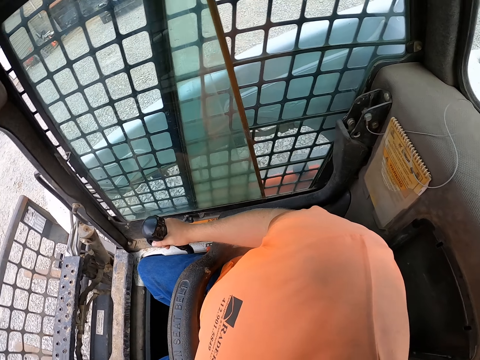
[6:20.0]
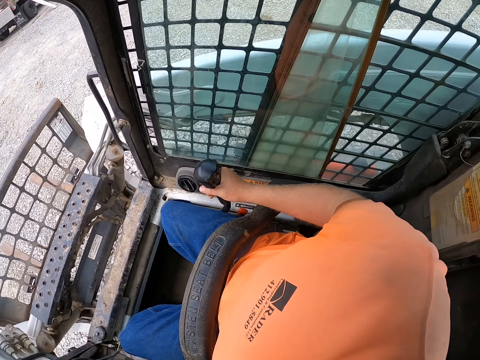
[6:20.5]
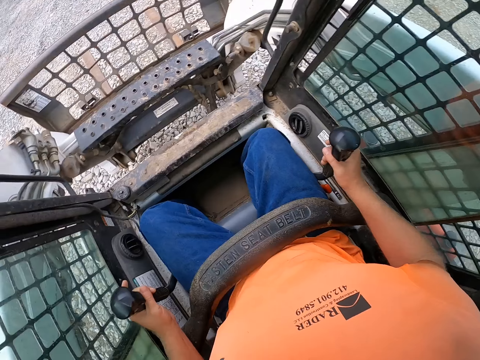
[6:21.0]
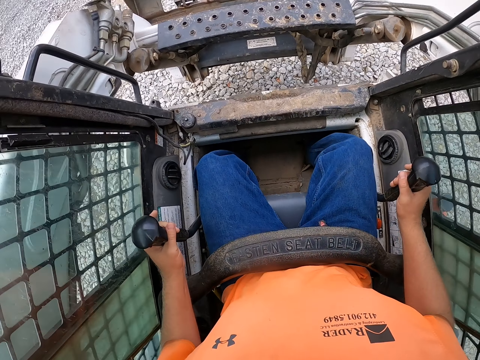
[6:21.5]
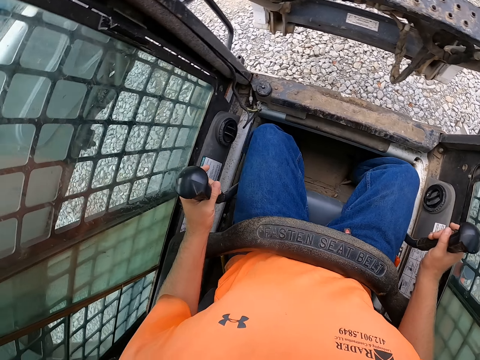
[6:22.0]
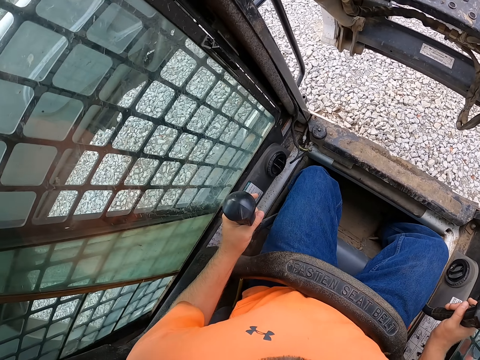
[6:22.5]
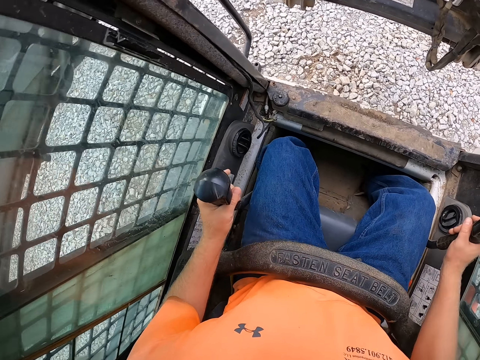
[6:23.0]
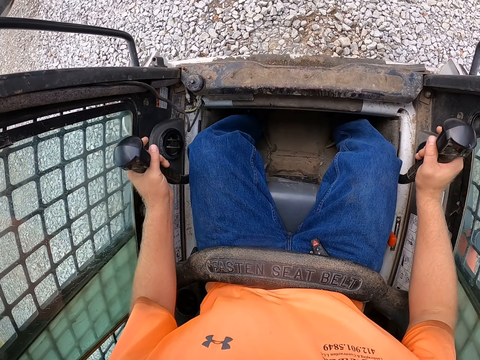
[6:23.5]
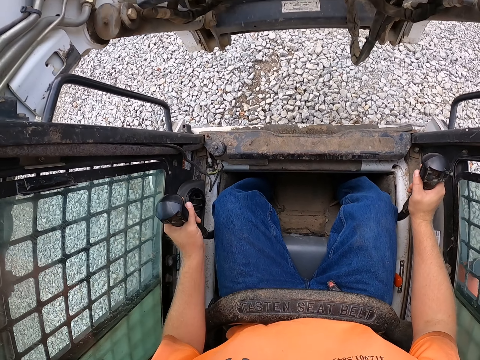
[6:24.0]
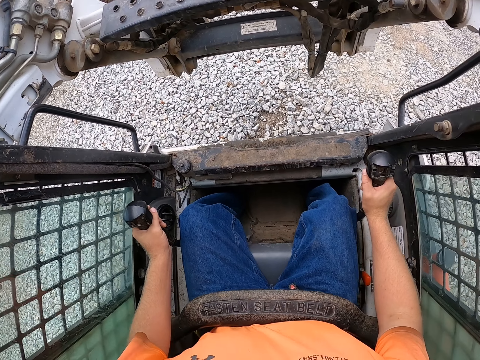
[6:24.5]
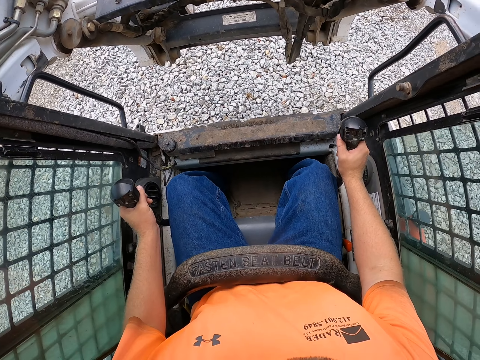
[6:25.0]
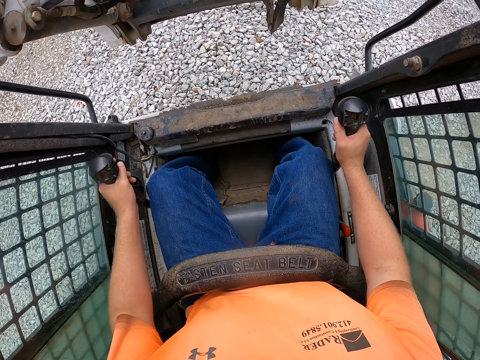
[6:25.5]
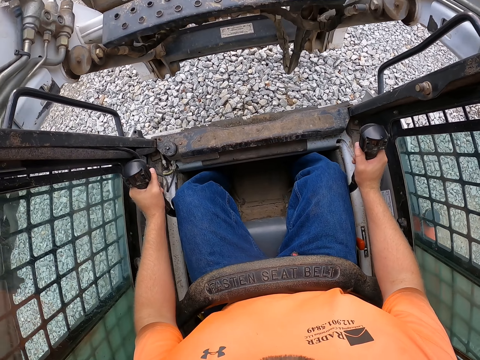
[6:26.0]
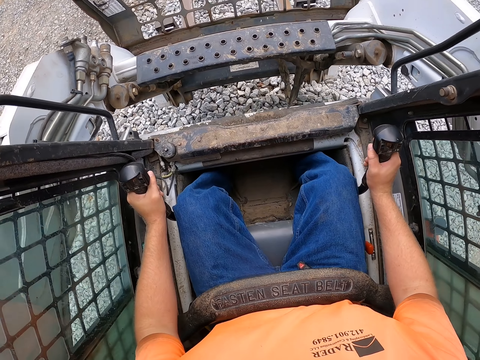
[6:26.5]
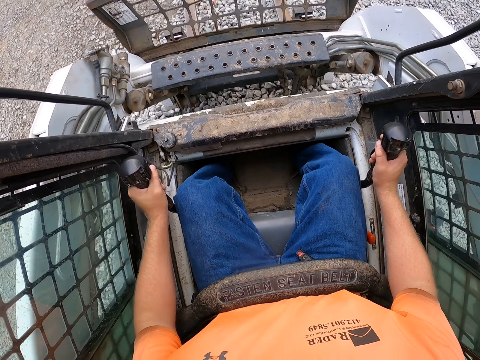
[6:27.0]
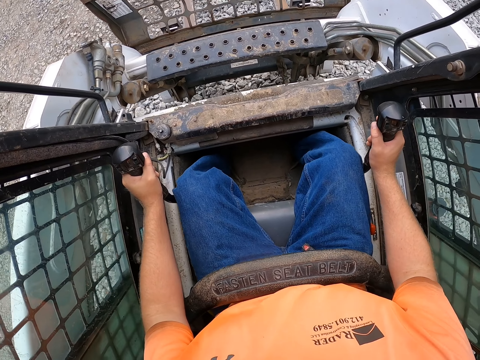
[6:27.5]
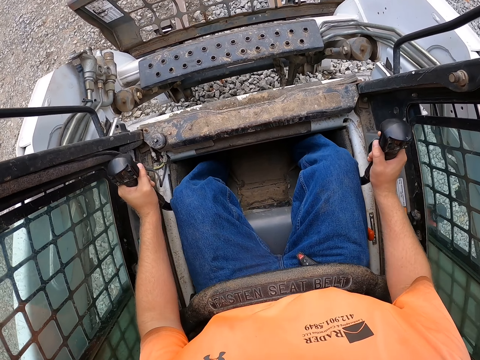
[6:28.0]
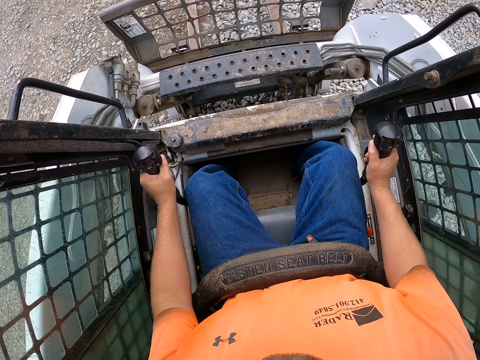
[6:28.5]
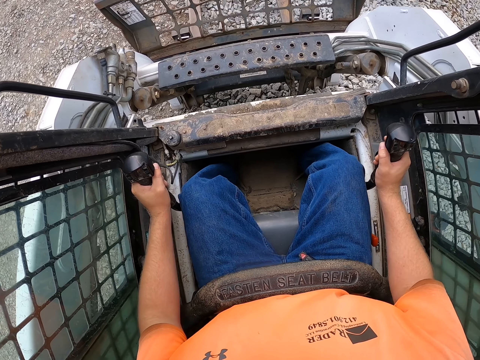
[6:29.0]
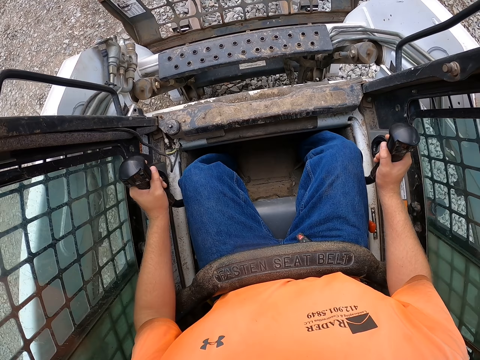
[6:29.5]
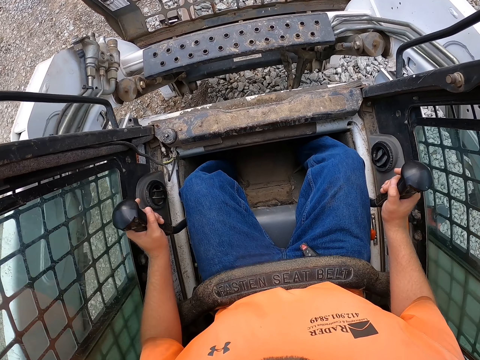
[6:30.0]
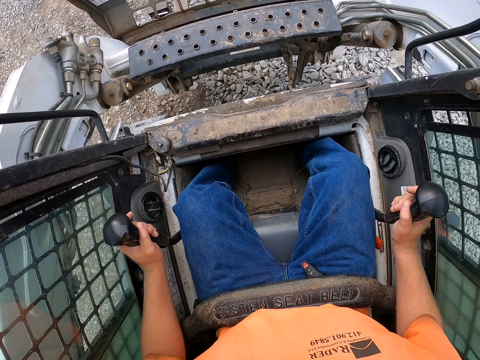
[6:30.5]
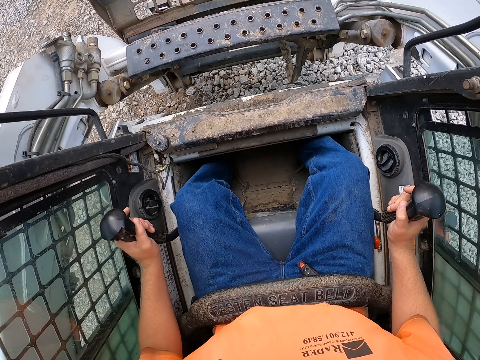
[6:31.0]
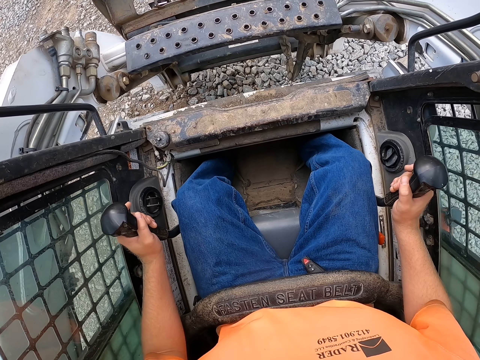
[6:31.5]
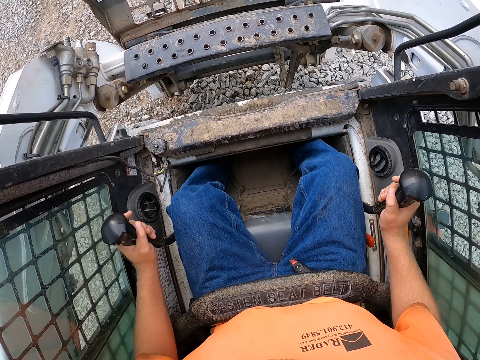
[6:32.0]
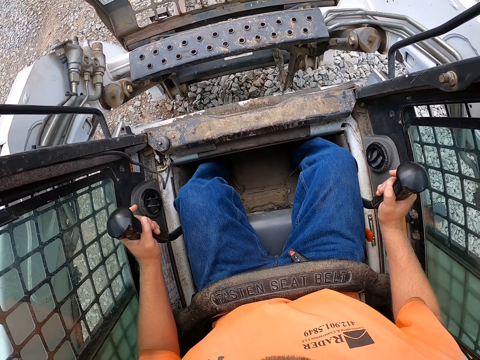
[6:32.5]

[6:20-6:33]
The camera wearer shifts the gear levers with both hands. They drive the grader forward. They lower the lift by shifting a gear. They stop driving the grader.

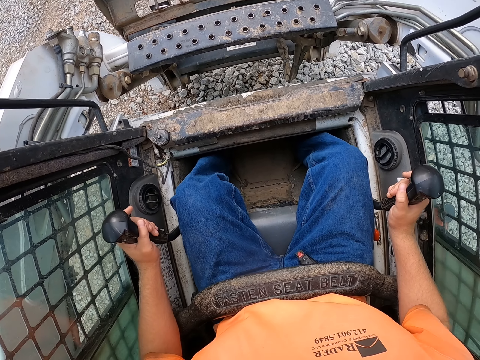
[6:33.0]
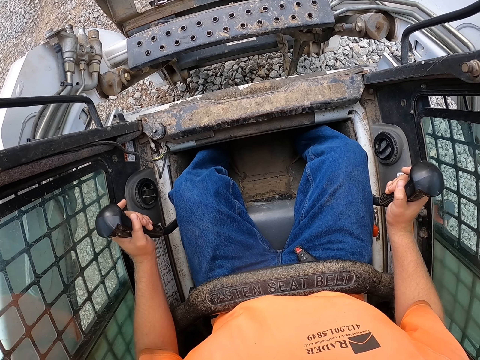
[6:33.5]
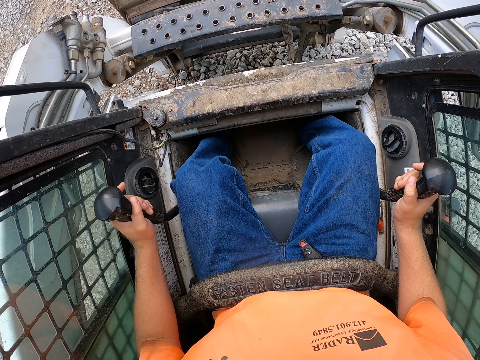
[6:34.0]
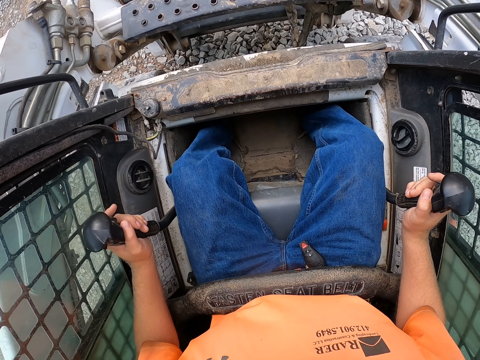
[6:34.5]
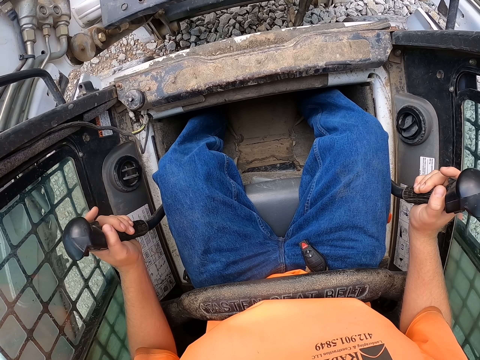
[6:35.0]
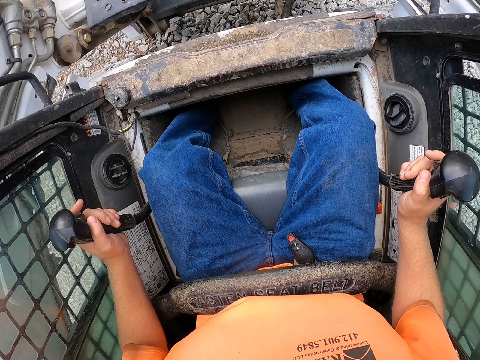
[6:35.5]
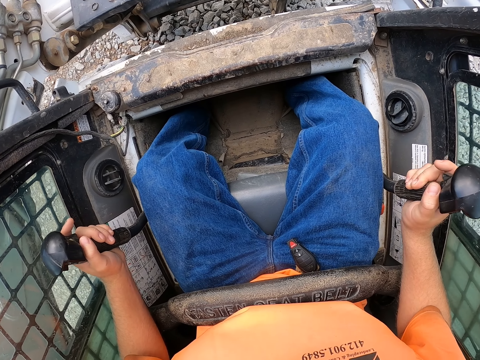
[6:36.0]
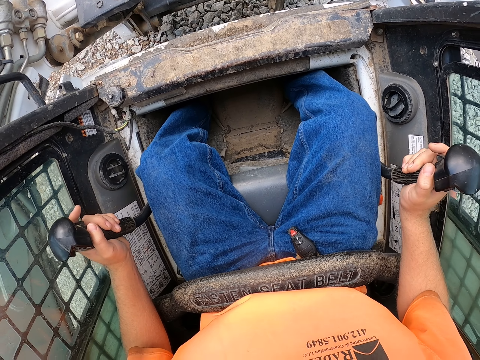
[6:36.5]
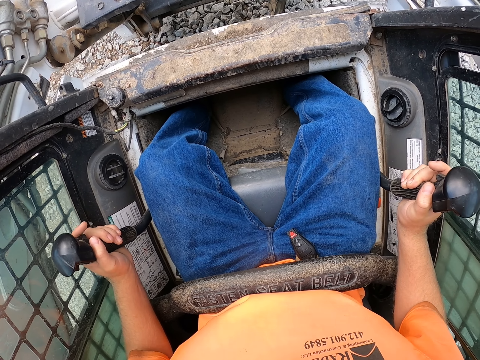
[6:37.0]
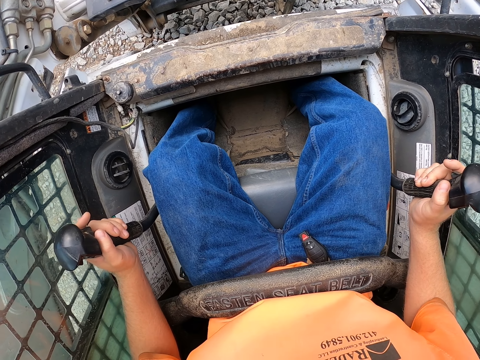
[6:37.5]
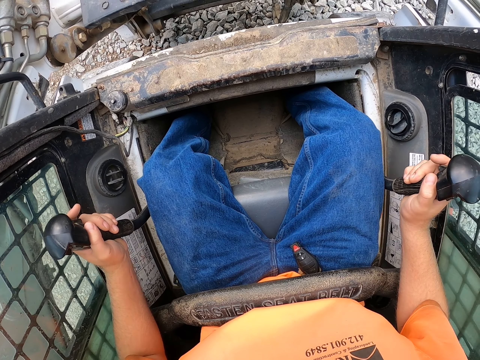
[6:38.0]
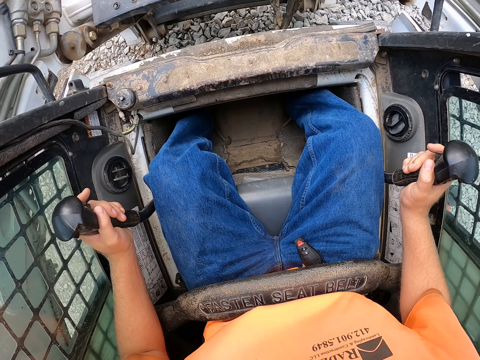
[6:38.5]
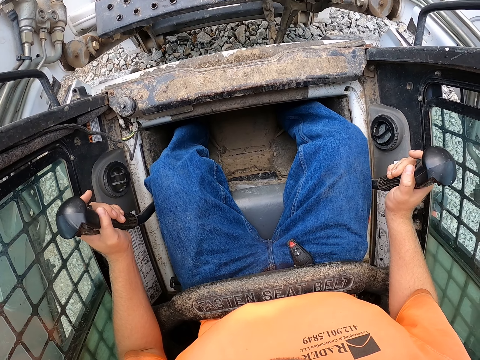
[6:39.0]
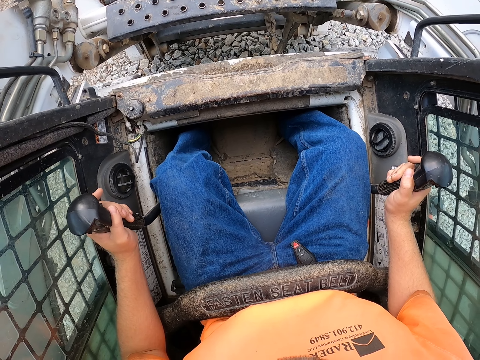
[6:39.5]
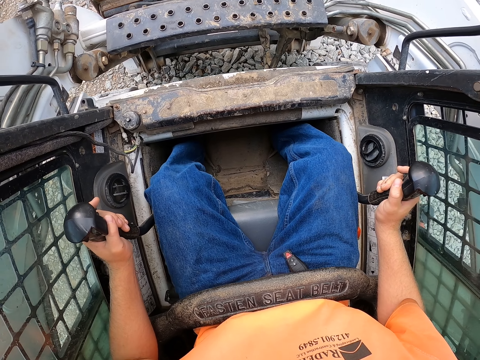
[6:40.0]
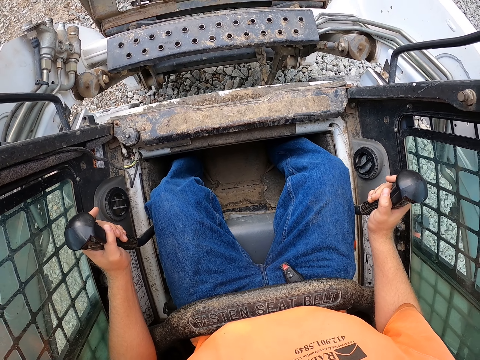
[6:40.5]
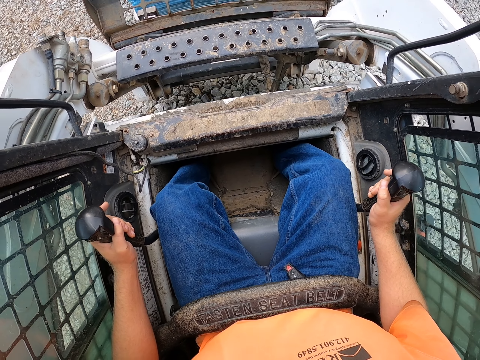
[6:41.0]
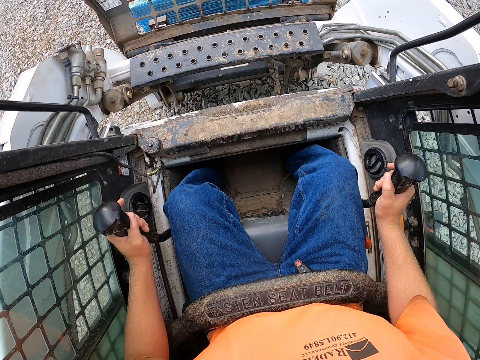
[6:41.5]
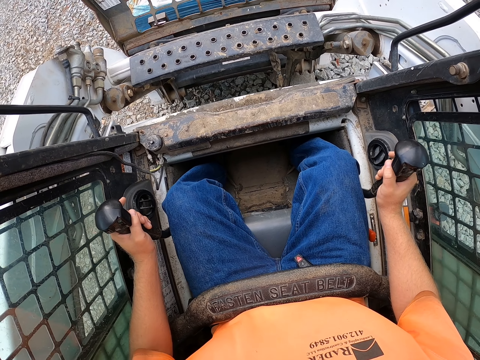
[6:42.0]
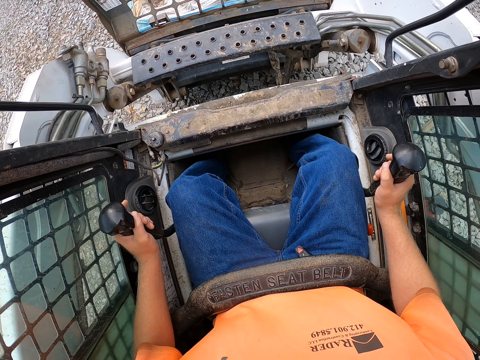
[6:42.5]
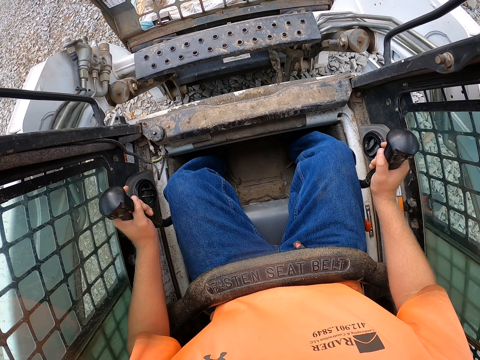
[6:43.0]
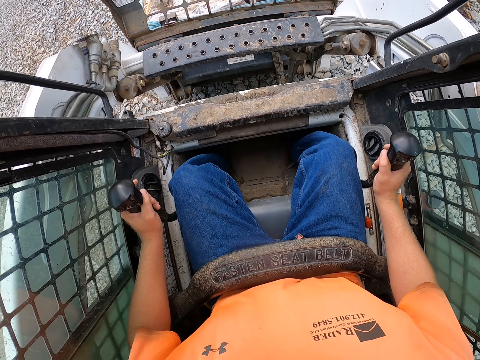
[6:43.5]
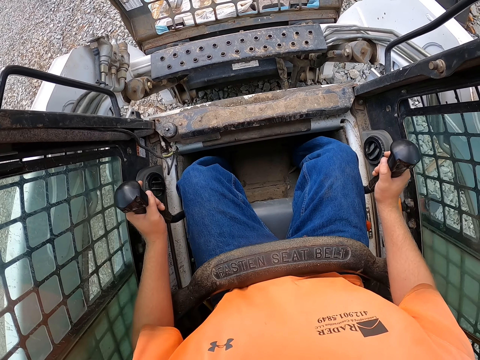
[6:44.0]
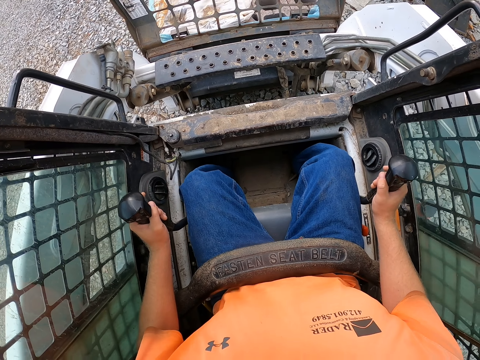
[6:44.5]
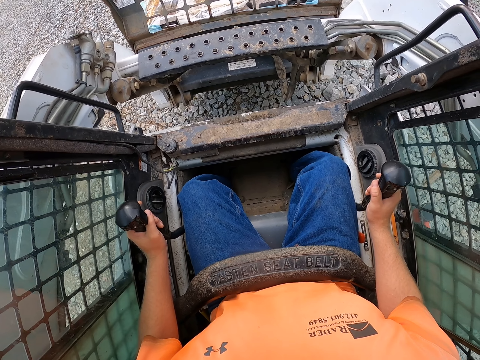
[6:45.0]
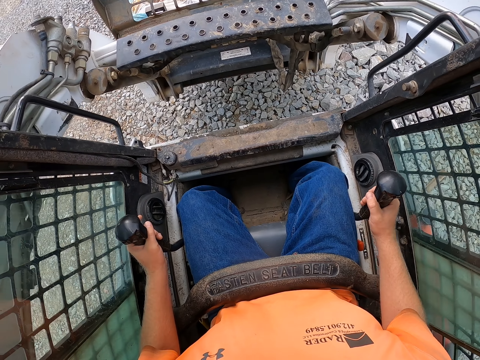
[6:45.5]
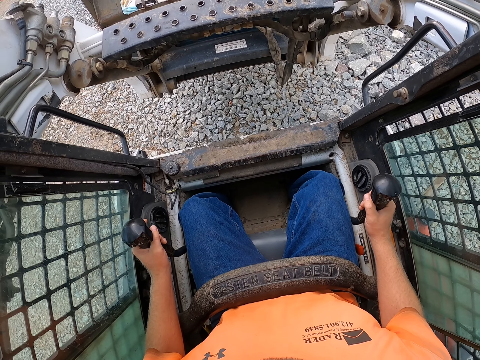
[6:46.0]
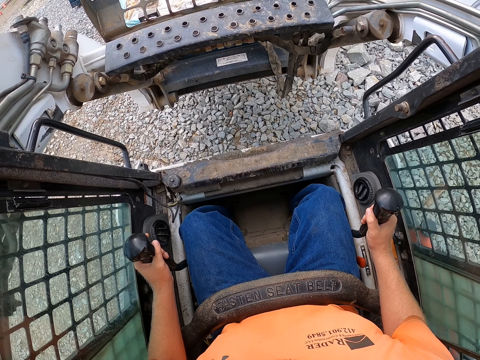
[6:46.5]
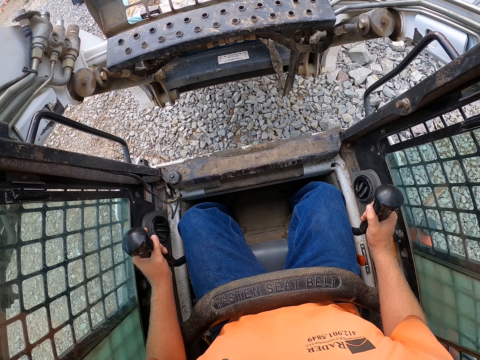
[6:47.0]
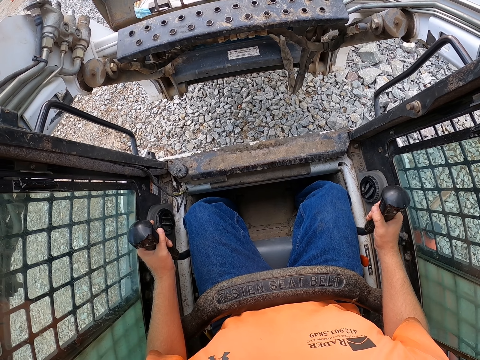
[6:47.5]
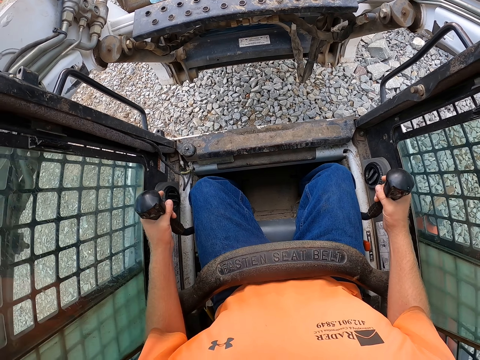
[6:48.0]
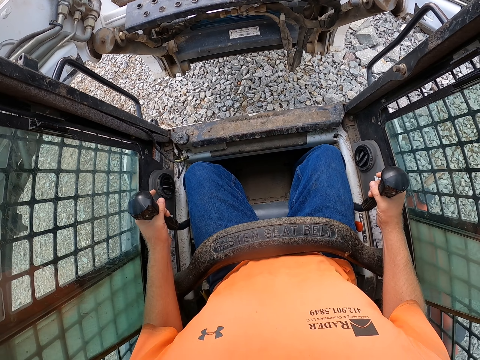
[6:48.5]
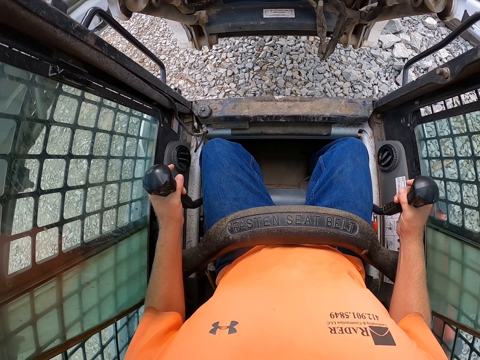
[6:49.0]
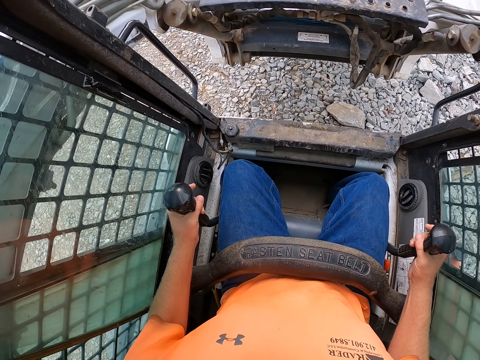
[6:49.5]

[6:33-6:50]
The camera wearer steps on a pedal with his right foot. He shifts the gear levers with both hands and drives forward. He removes the pallet with blocks from the truck with the fork of the forklift. He drives the forklift backwards with both hands.
